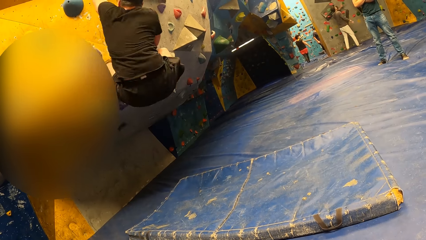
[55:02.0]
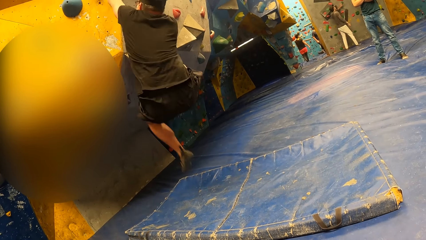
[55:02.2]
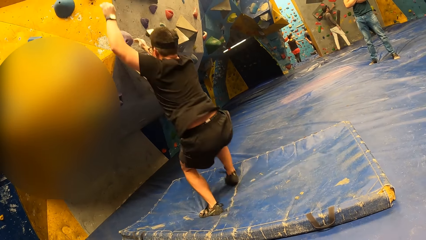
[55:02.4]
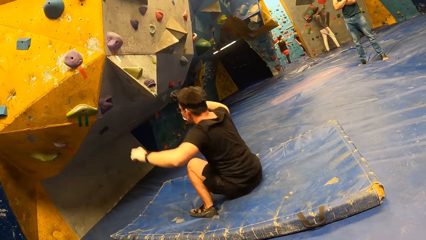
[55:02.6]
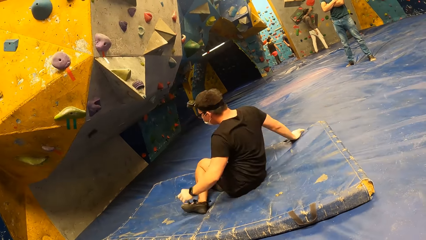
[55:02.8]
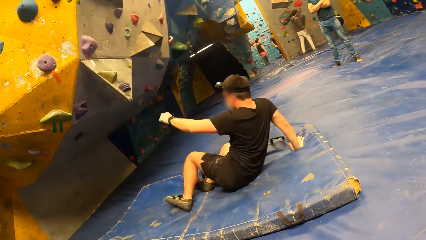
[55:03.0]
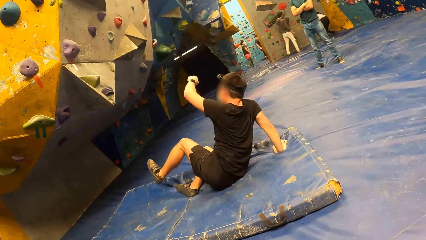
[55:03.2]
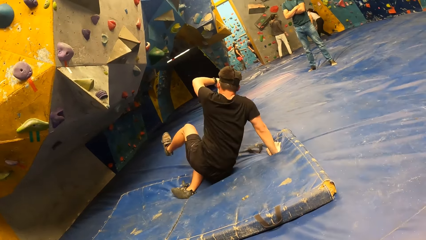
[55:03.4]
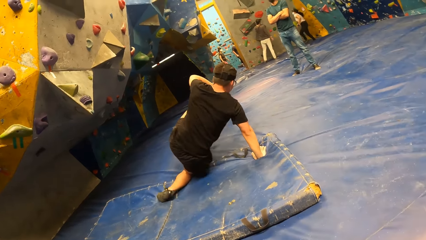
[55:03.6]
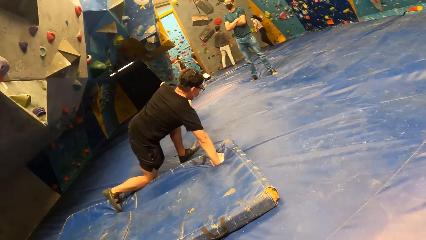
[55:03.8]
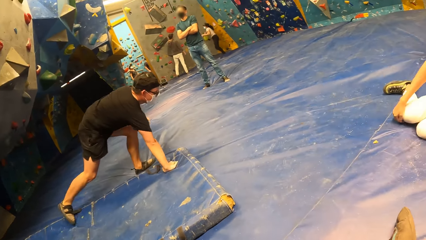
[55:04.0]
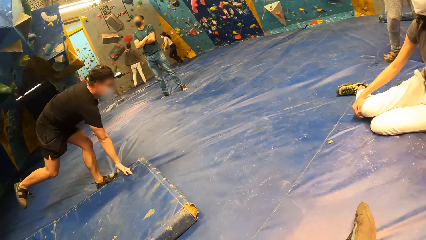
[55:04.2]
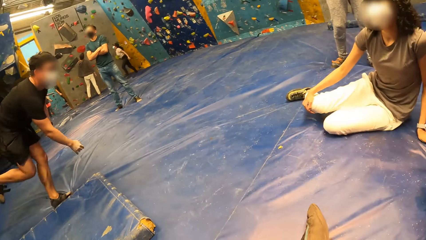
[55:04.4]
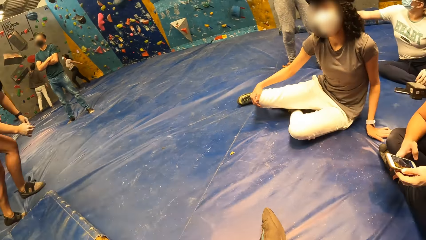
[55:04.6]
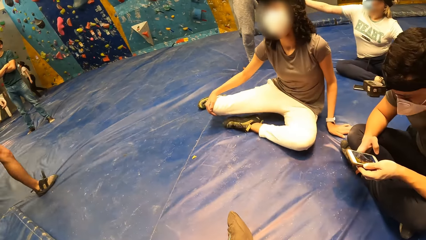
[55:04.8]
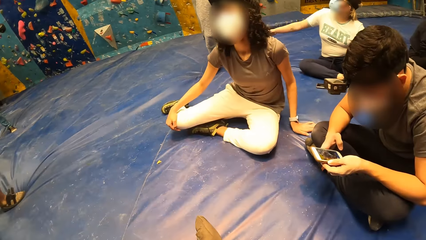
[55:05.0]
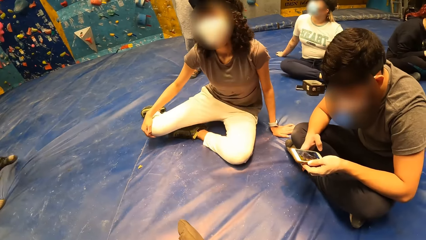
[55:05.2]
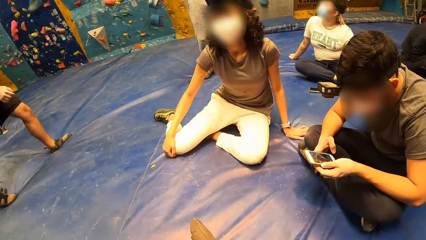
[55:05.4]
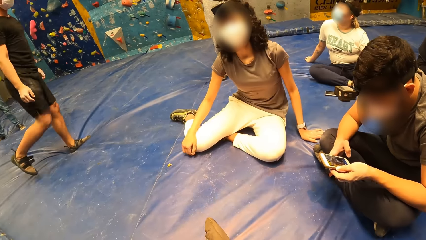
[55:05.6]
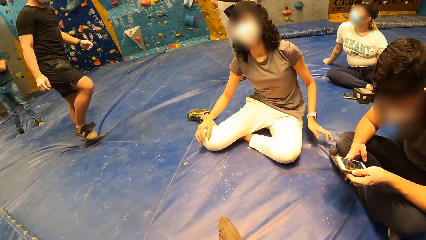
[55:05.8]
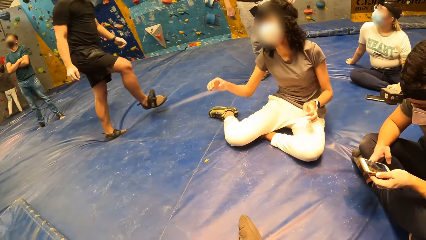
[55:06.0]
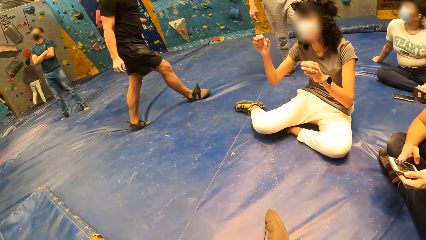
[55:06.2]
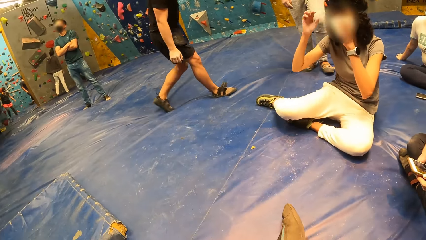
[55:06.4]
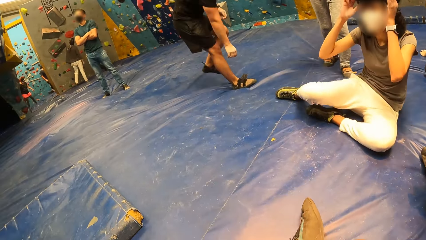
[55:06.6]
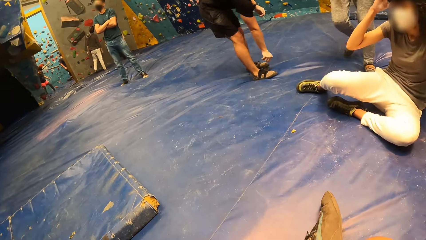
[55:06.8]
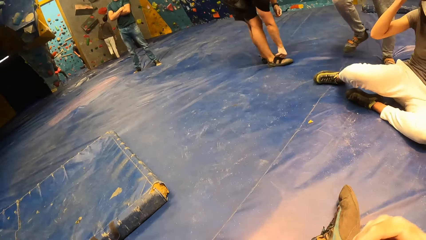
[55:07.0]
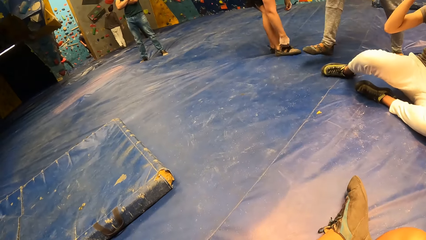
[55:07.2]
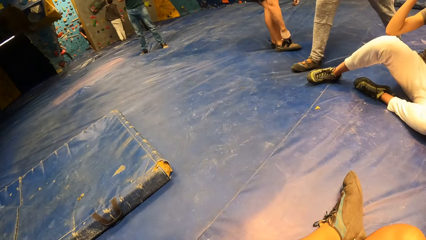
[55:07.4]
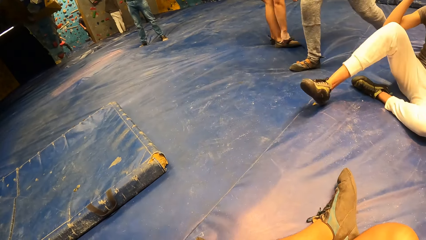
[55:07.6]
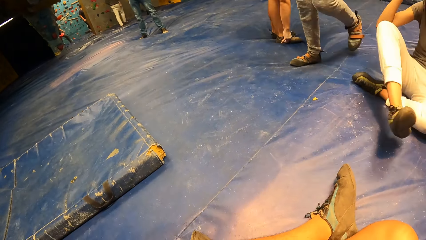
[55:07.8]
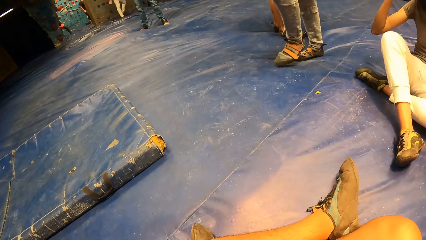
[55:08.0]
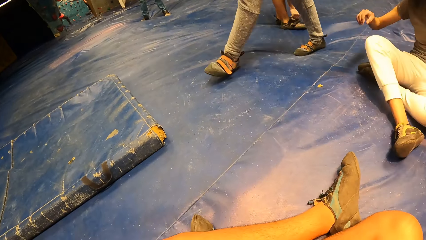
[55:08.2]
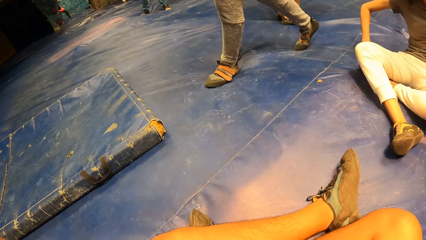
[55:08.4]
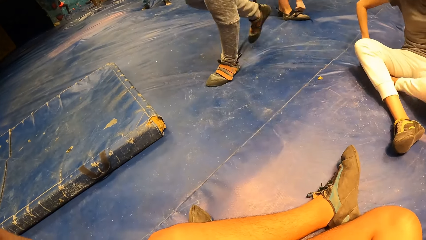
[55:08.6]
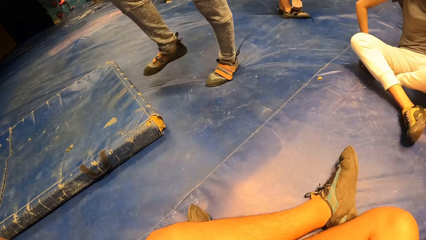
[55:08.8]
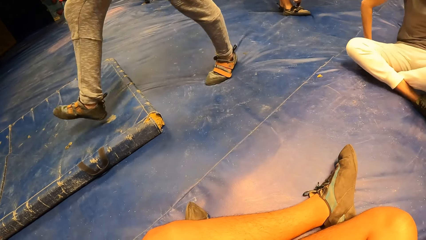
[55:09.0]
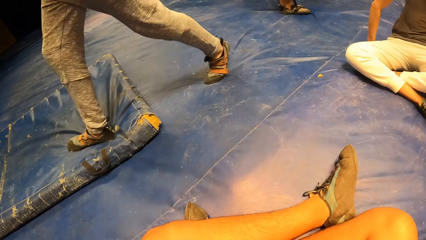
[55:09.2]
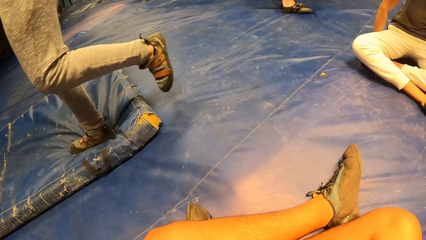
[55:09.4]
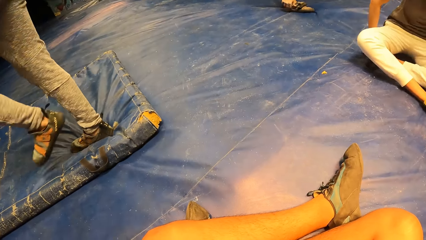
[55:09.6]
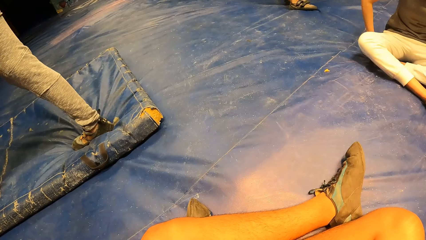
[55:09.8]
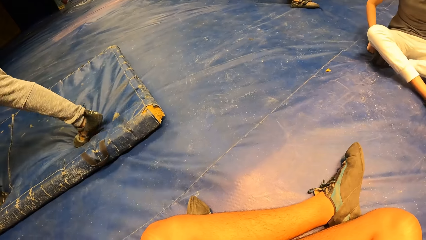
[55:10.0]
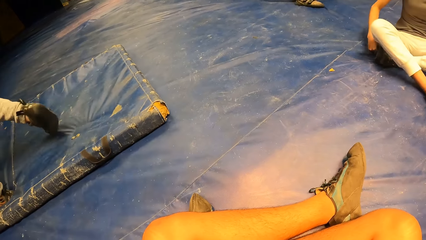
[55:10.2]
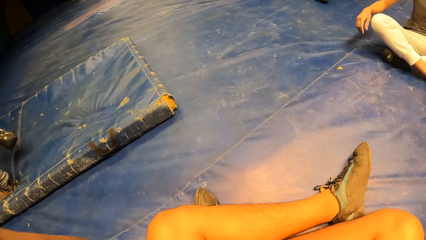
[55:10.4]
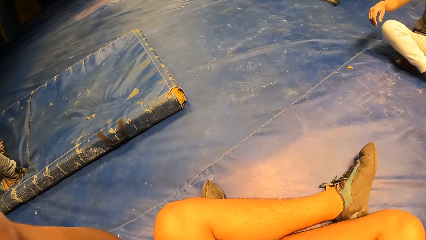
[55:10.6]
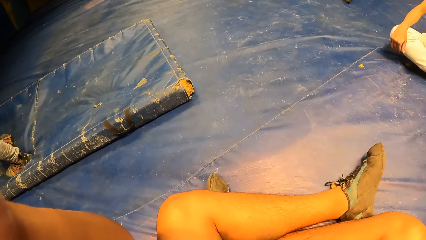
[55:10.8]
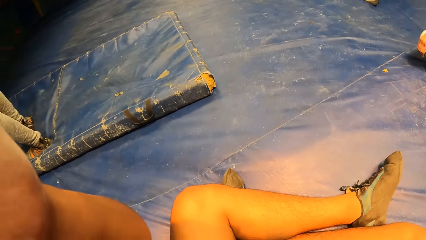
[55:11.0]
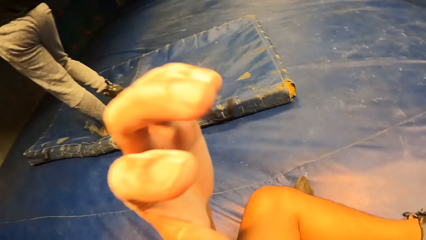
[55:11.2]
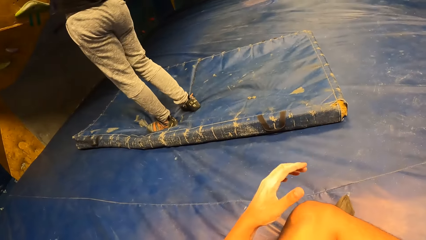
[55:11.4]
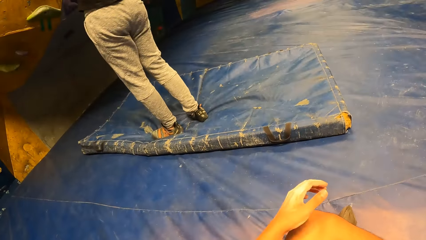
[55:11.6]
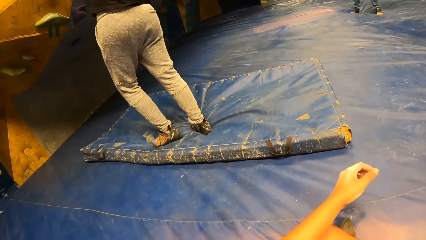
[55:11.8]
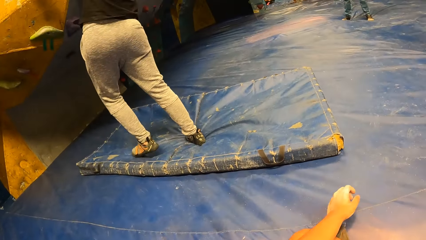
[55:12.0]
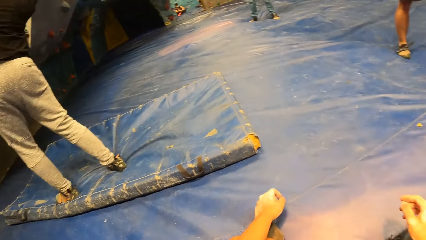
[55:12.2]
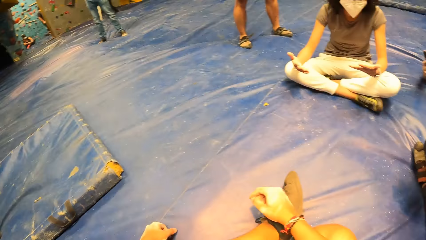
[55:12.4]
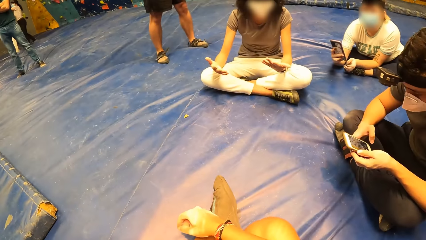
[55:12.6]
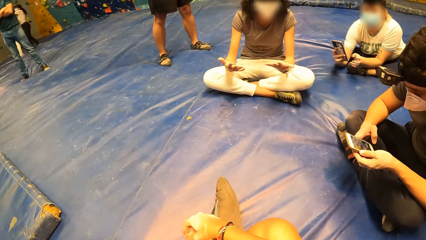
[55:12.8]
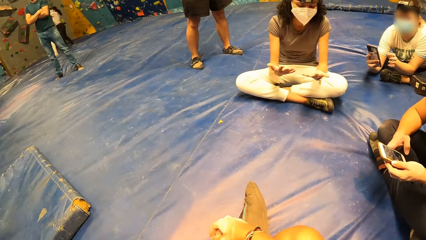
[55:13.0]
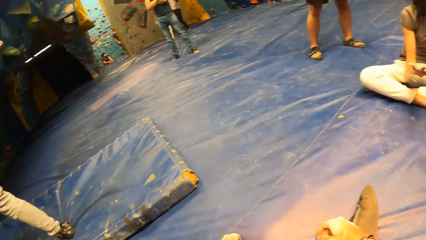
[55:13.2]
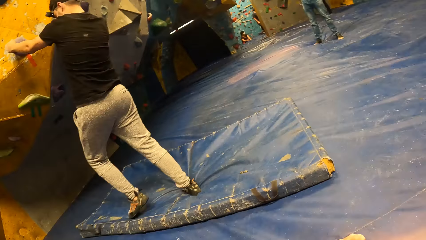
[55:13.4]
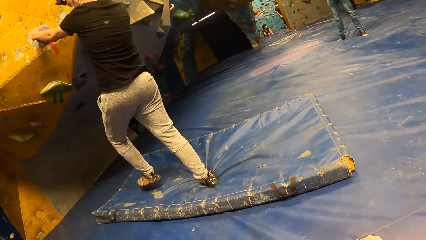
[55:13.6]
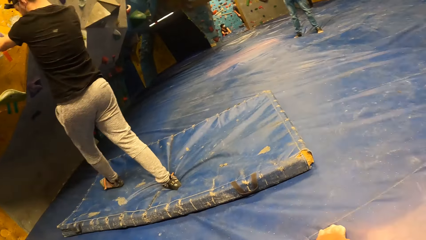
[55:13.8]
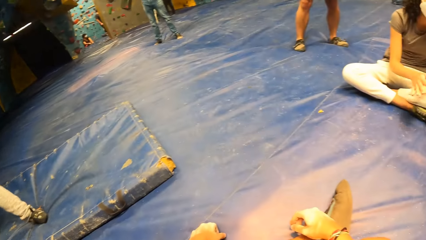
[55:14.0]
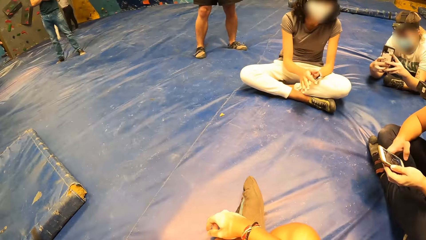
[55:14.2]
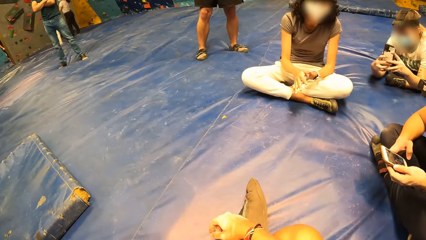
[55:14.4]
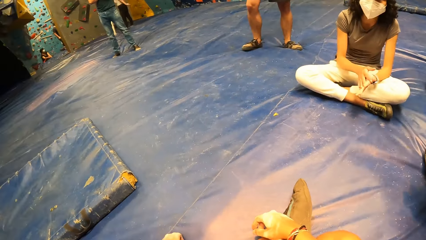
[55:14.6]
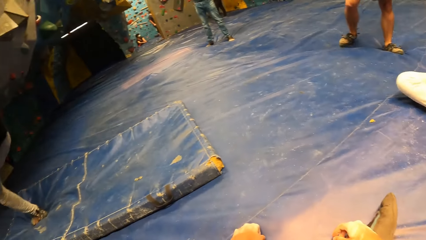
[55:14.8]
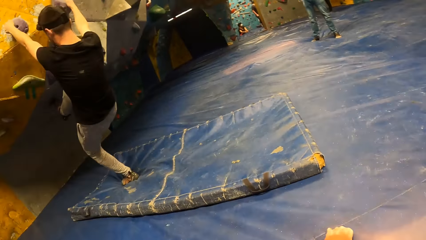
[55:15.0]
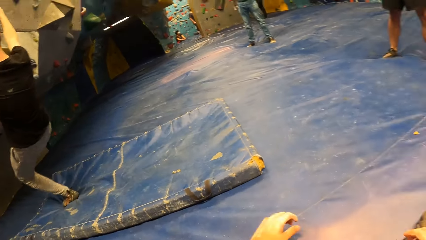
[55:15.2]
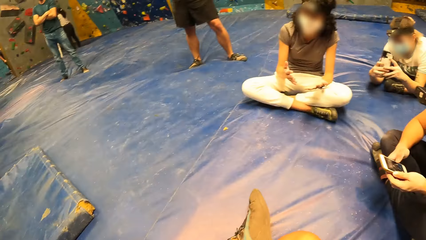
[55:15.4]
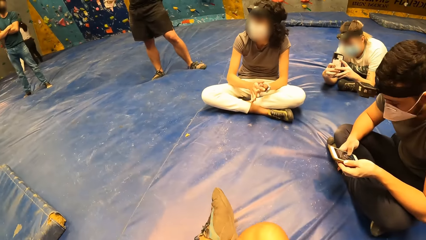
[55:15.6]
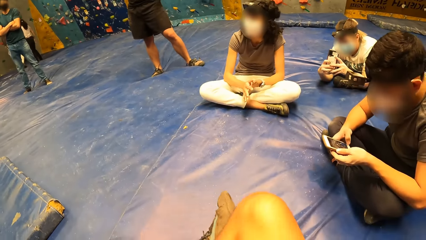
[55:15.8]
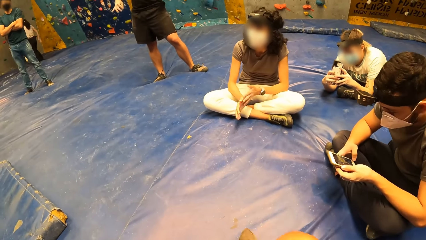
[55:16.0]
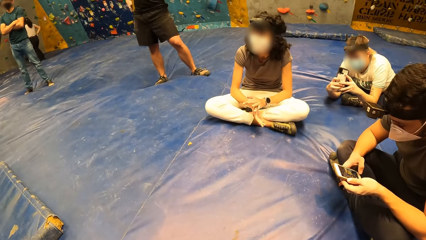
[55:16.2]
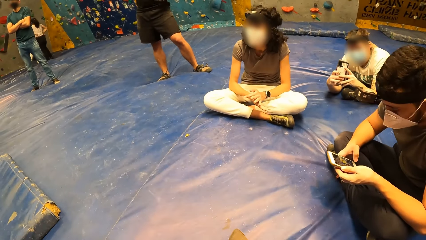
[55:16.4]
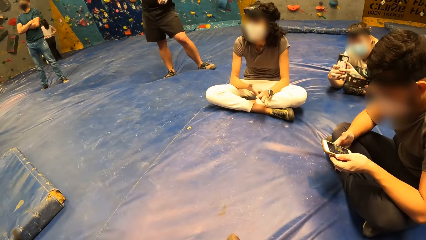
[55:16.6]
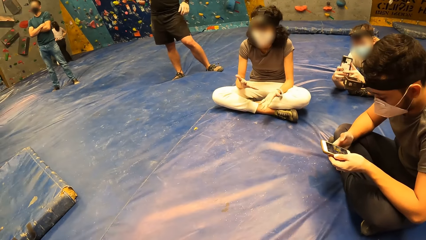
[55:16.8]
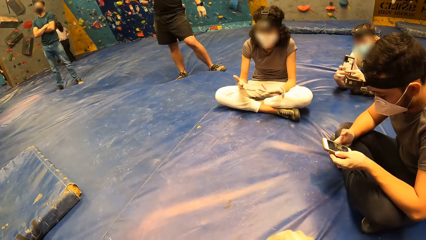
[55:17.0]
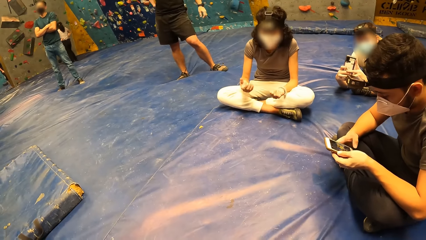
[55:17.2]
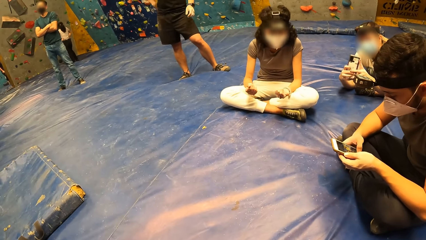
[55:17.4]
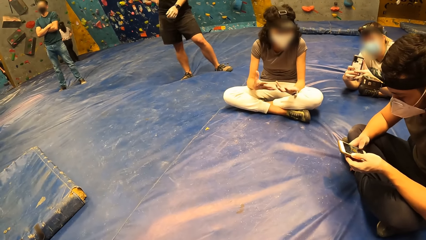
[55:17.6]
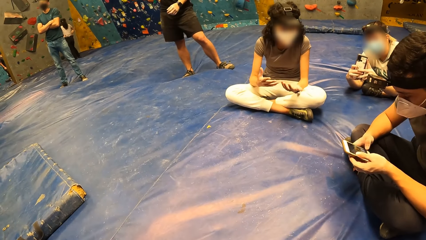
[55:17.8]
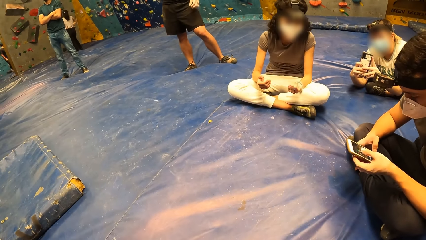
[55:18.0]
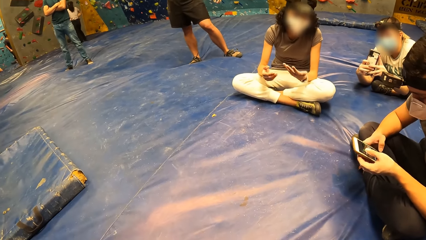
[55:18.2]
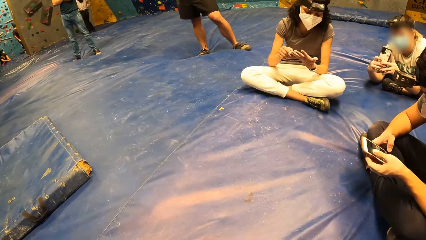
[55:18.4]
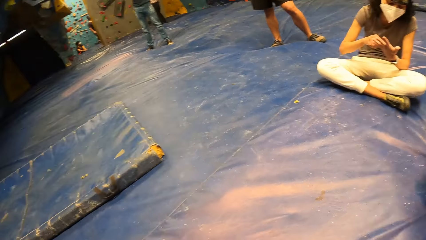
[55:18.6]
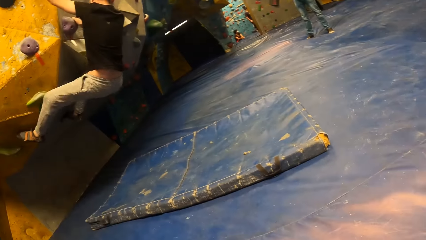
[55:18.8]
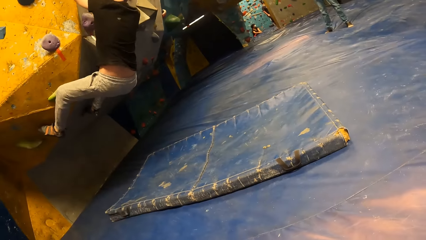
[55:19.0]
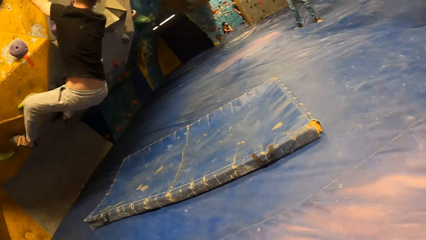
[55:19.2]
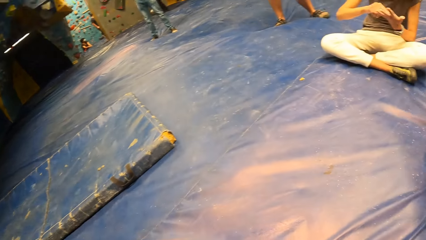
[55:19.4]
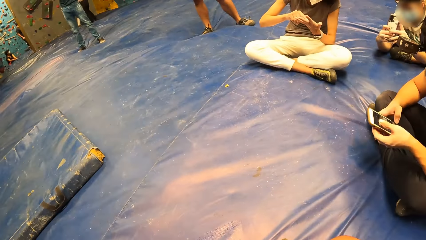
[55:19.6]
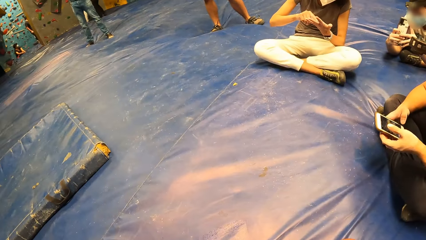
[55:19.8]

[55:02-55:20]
The man falls on the foam in front of the camera wearer. The man jumps off from the bouldering wall. Another man walks in front of the camera wearer. A person touches the bouldering wall. The camera wearer turns around the room. The other man climbs the rock wall with both hands and legs. Another person scrolls the phone. A third person takes a picture with her phone.
